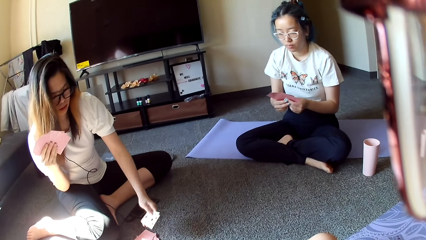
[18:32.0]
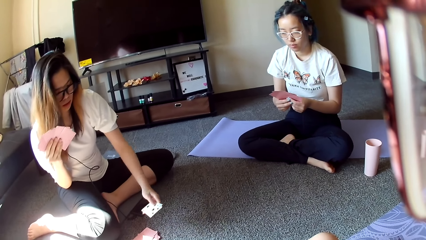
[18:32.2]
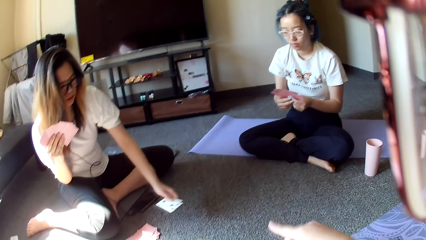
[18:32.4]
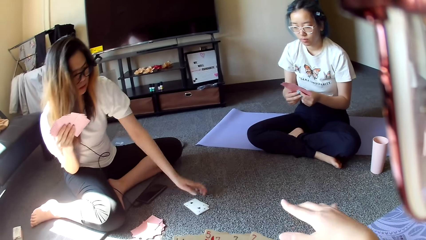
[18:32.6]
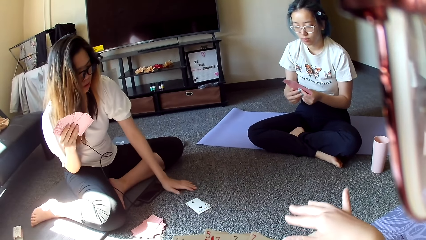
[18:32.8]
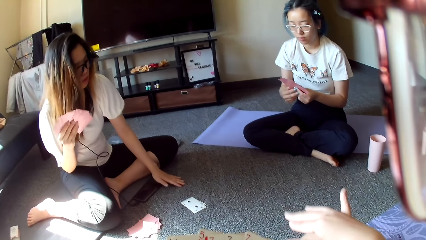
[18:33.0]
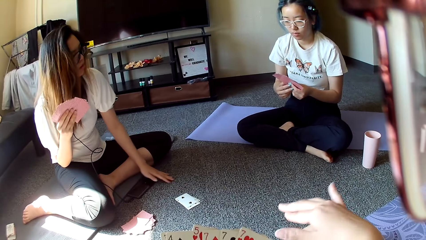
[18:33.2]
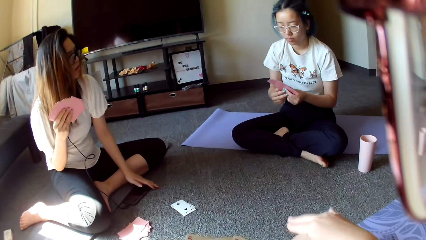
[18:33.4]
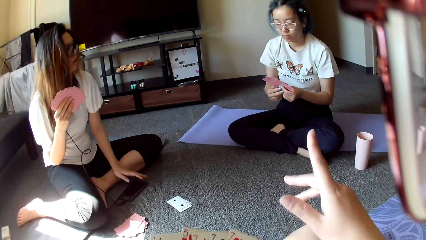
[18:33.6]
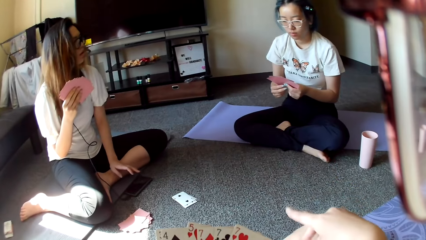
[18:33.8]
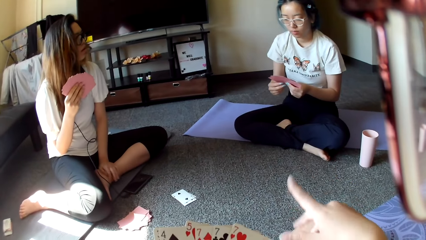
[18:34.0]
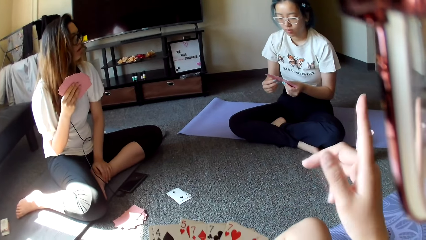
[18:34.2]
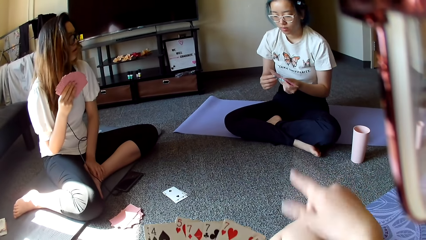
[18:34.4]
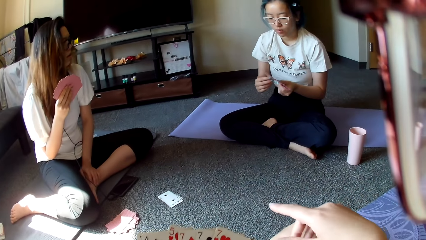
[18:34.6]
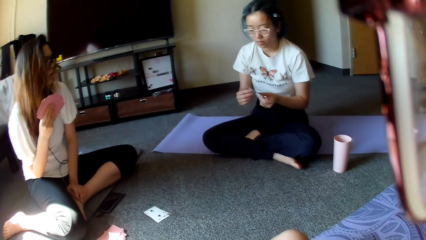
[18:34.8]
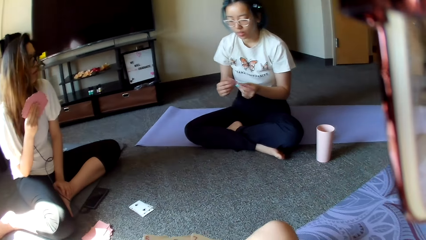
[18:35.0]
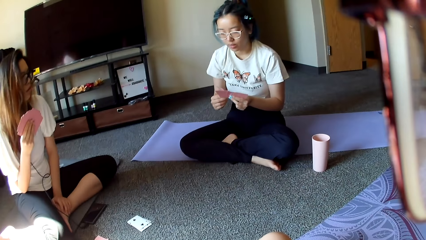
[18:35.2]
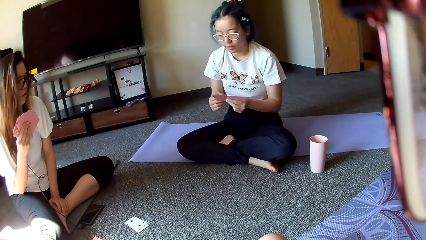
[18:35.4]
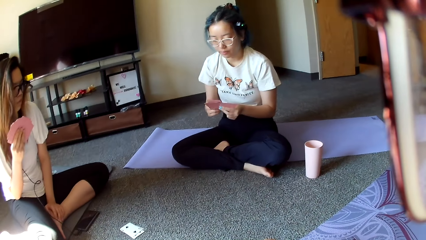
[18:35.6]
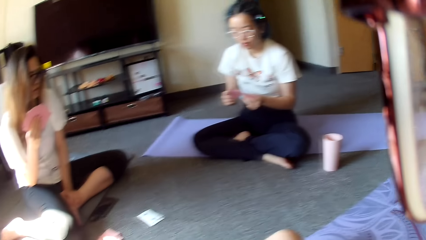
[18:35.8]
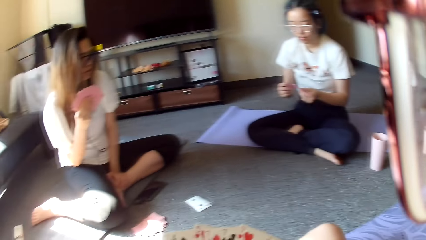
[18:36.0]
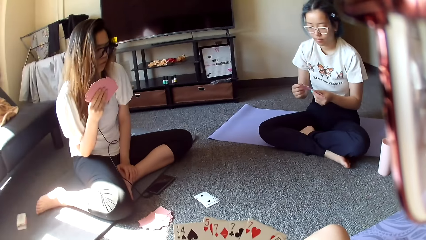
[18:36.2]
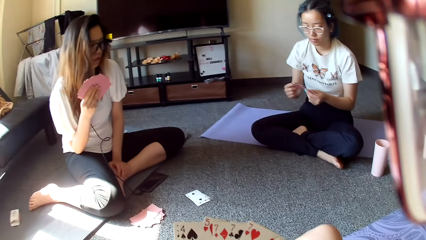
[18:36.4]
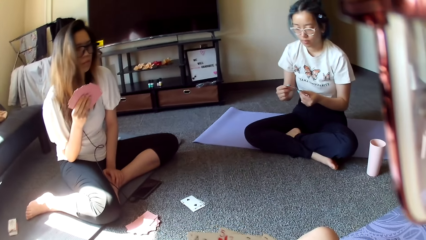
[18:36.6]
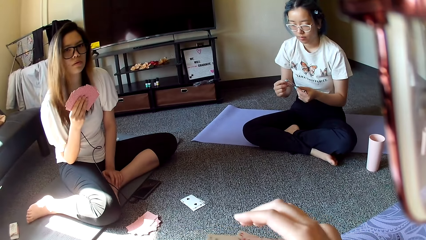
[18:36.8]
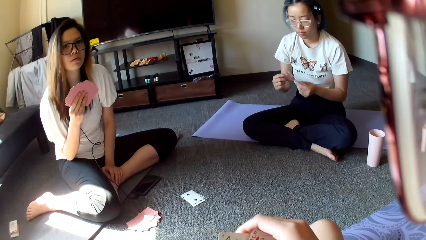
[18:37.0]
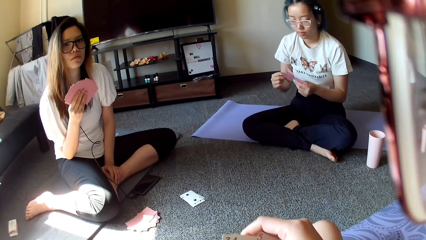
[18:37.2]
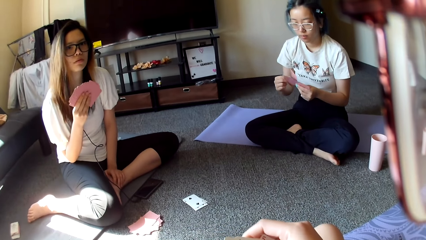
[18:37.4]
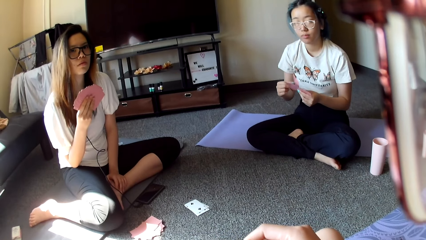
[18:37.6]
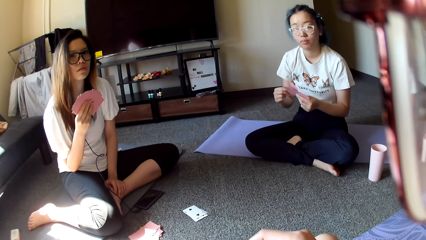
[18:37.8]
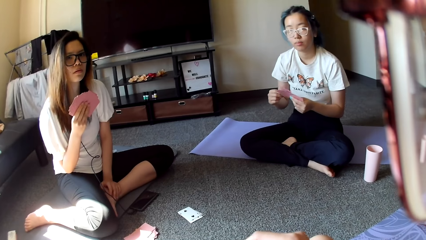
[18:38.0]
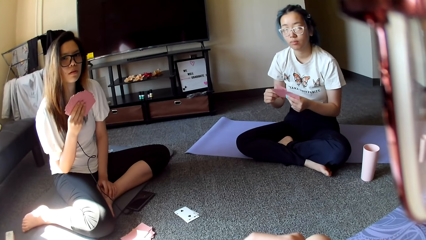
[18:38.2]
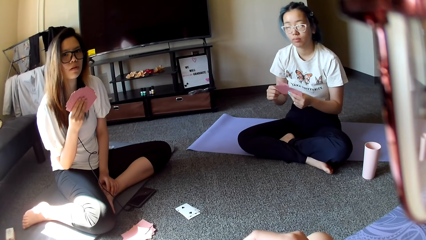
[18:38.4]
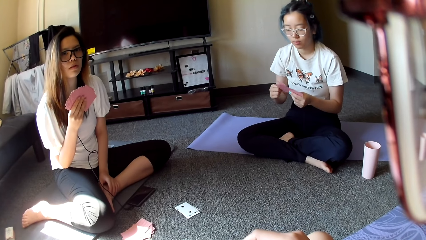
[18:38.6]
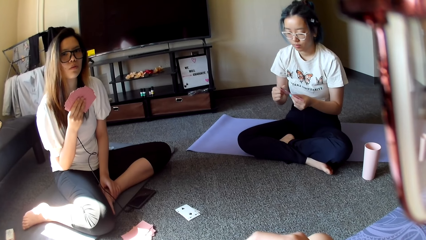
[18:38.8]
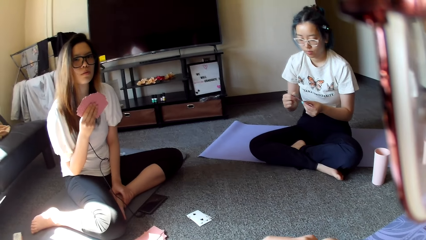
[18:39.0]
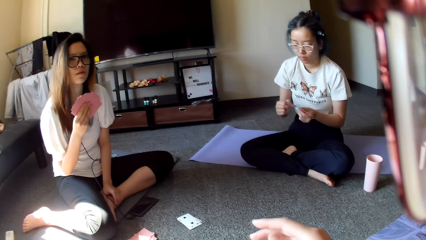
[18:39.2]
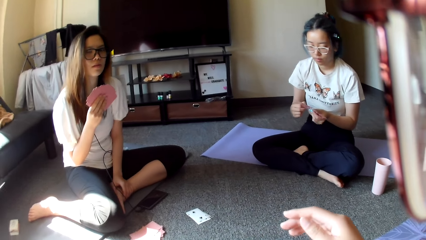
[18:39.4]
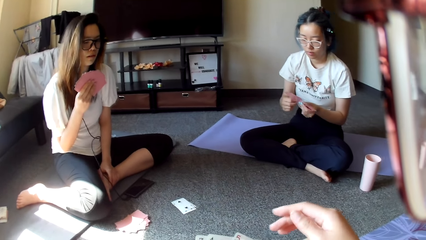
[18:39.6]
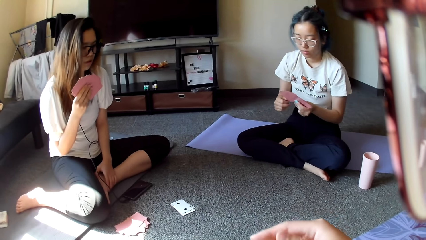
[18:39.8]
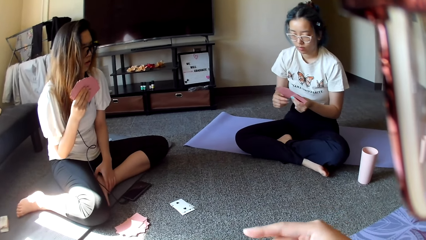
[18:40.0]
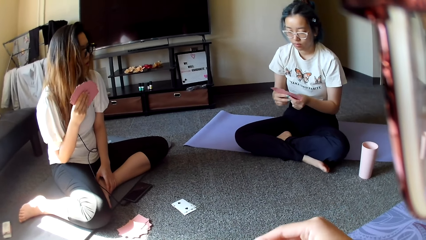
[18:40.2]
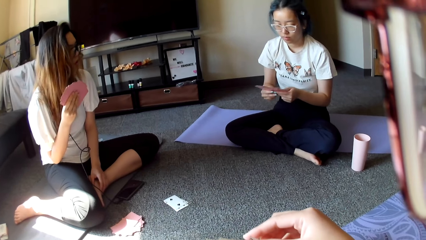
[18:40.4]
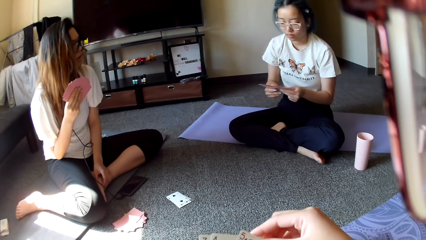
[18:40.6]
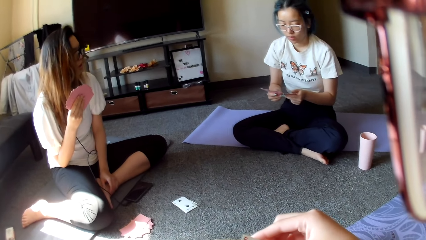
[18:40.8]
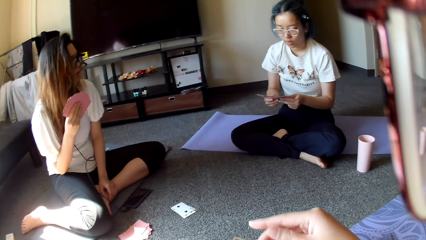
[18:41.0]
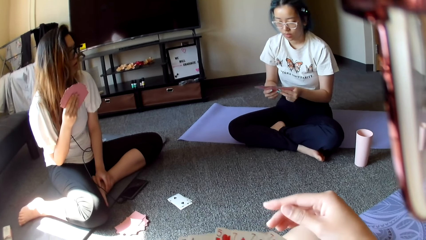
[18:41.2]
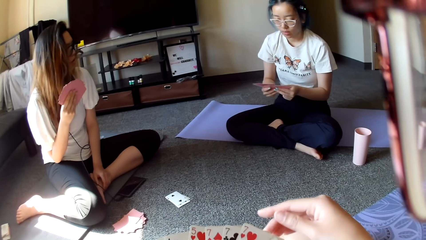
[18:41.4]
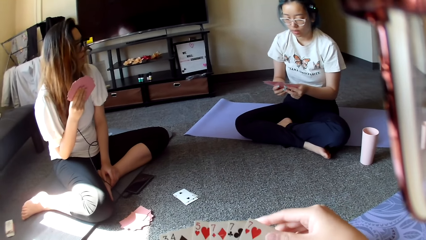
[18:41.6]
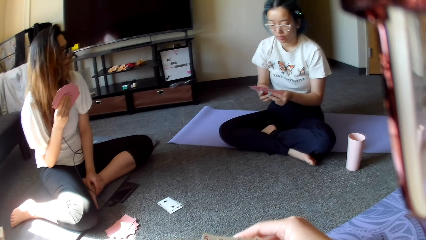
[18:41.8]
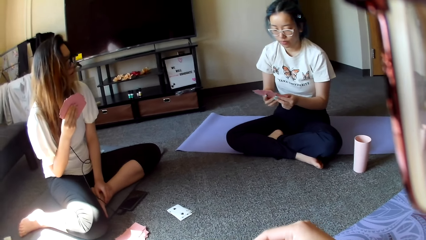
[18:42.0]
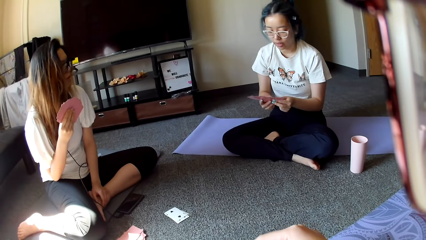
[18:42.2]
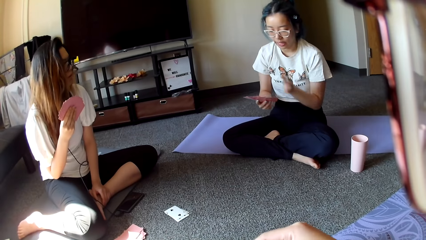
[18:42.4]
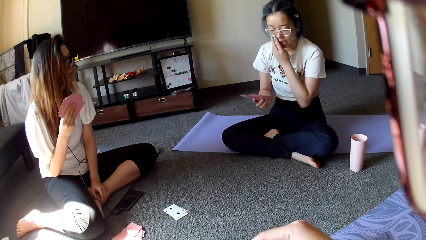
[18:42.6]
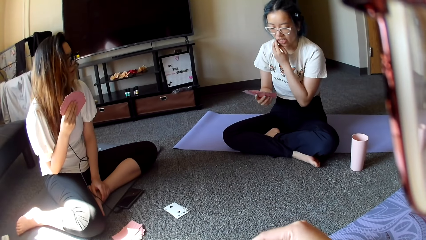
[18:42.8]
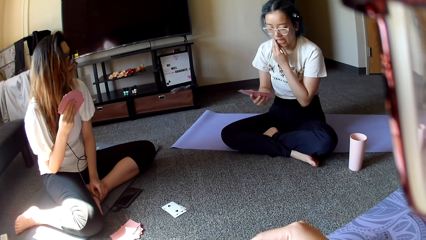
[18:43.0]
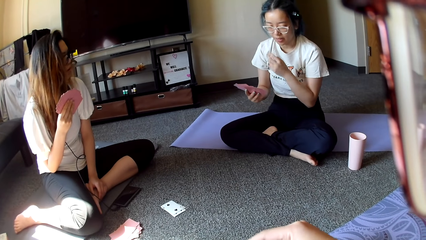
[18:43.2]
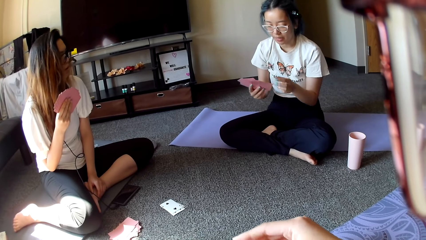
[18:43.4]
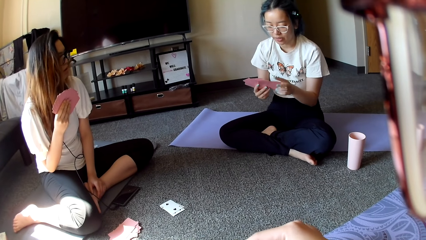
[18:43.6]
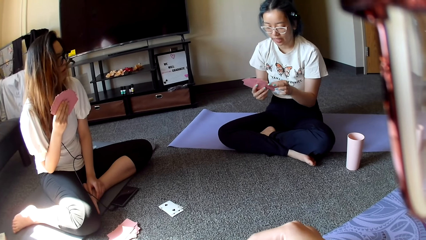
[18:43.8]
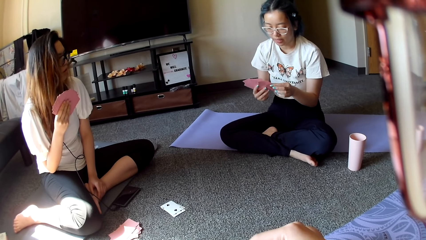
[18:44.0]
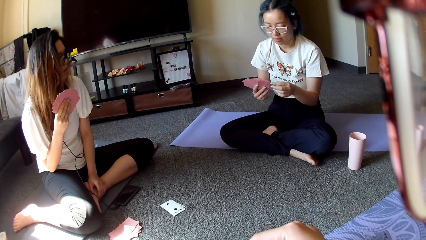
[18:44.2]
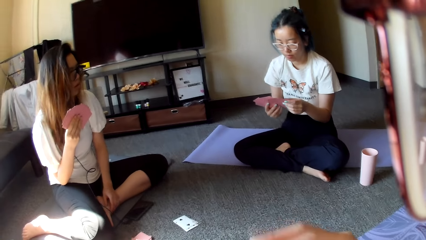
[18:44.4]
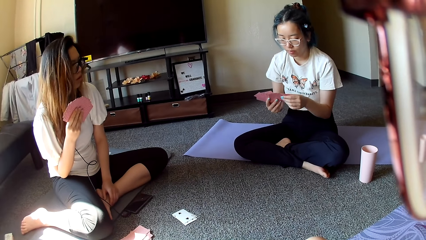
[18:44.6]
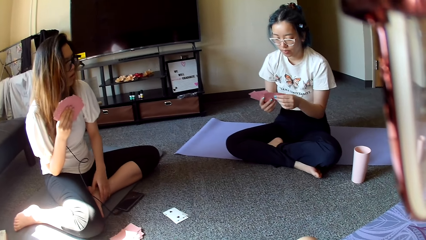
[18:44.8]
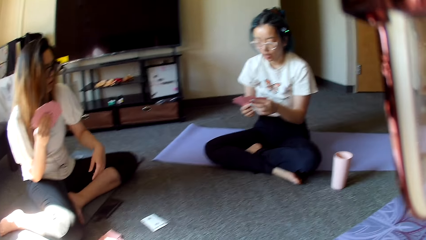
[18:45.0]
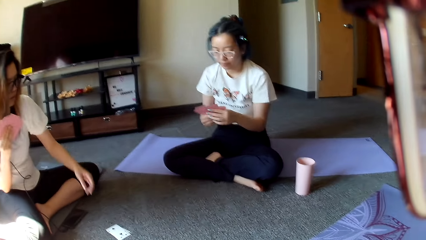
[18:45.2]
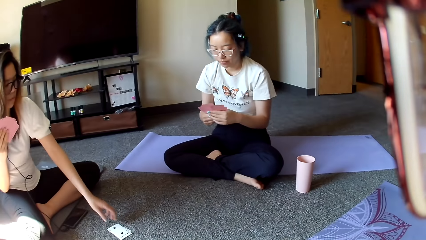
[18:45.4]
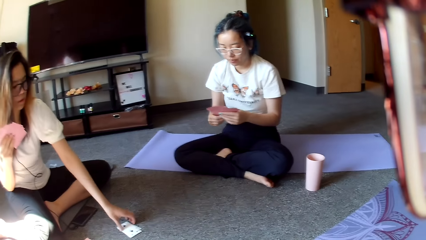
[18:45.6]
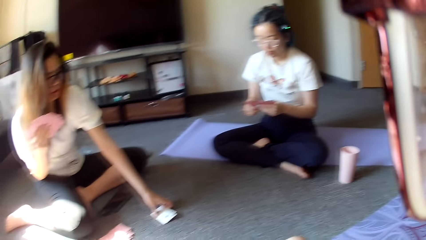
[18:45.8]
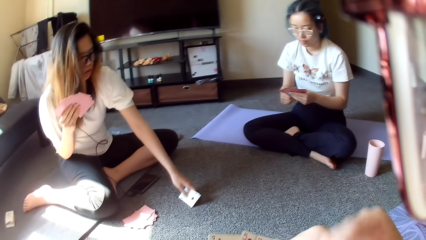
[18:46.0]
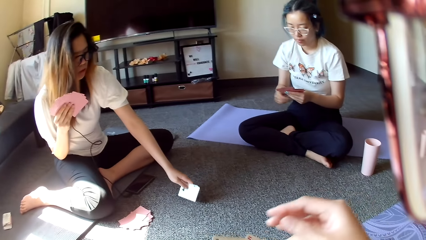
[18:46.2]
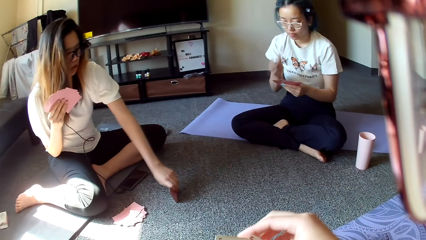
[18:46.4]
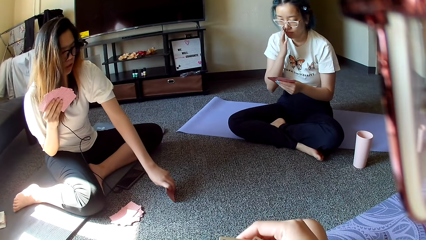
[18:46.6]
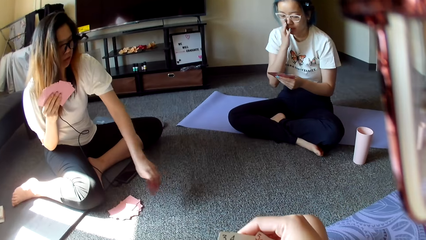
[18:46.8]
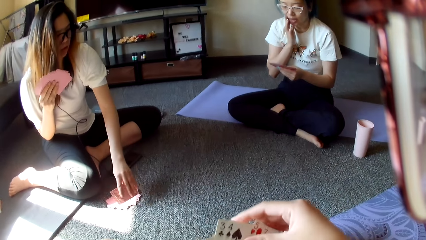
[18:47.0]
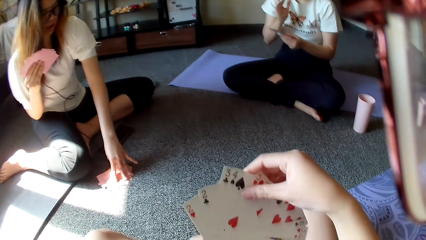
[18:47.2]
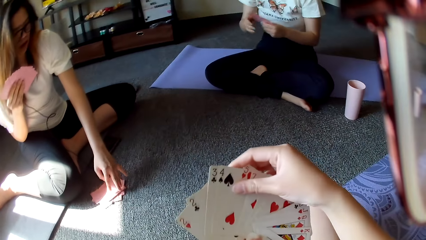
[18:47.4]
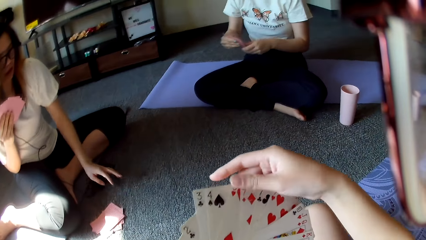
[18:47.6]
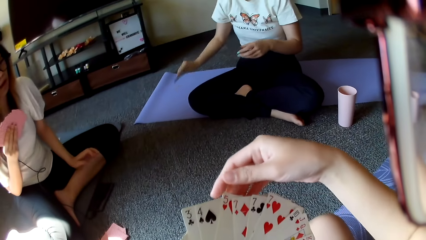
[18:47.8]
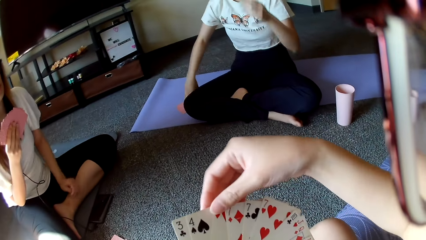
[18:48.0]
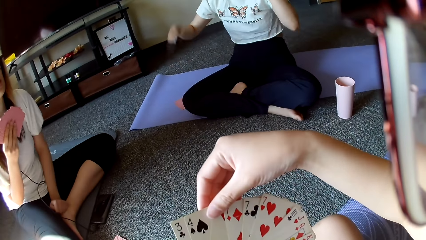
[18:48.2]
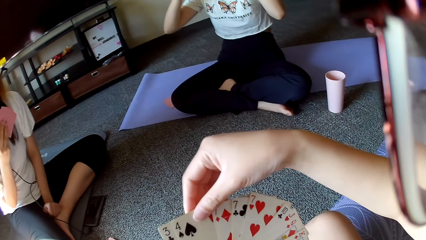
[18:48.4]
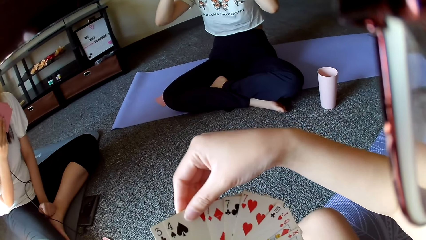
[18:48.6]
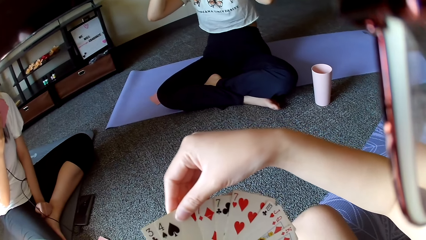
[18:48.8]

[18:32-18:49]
A person picks the card on the floor and throws the card on the floor. The camera wearer shows hand signs. Another person rubs the face. The first person picks the card on the floor.
